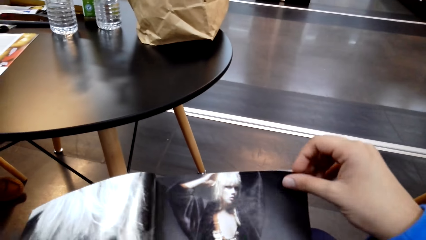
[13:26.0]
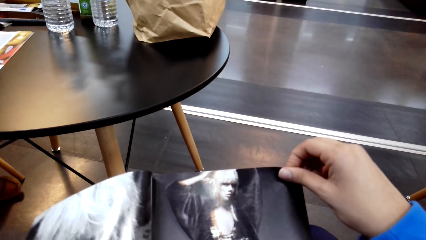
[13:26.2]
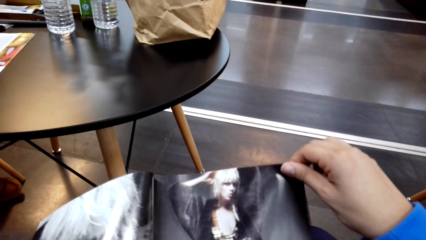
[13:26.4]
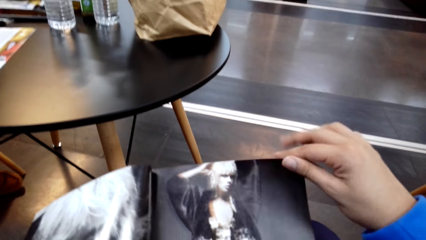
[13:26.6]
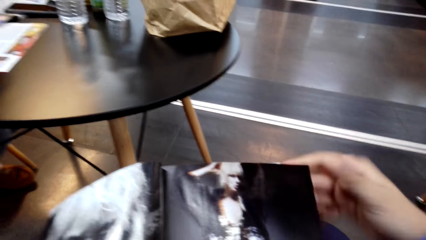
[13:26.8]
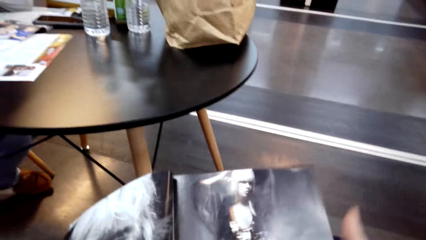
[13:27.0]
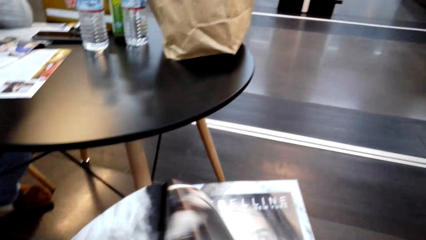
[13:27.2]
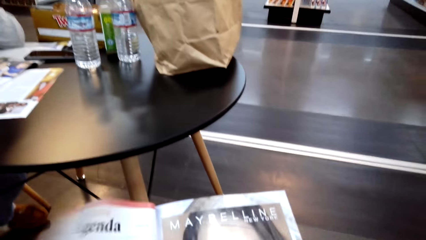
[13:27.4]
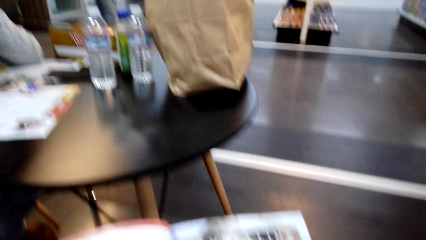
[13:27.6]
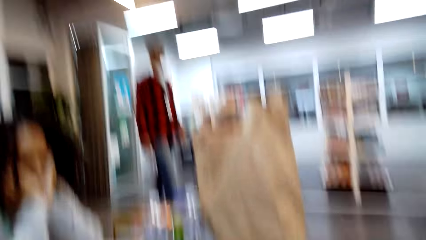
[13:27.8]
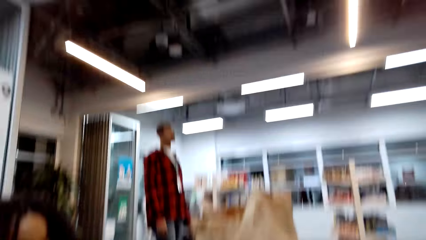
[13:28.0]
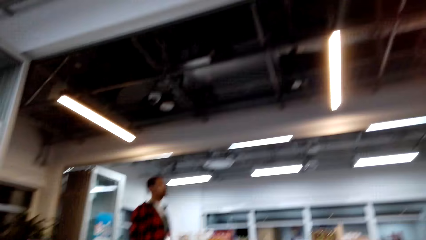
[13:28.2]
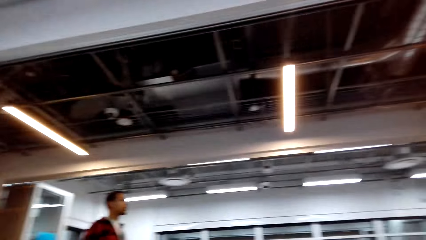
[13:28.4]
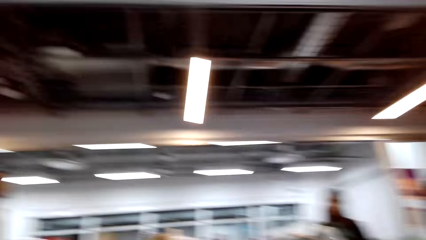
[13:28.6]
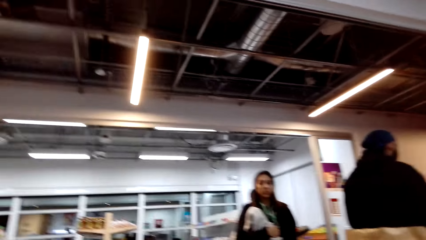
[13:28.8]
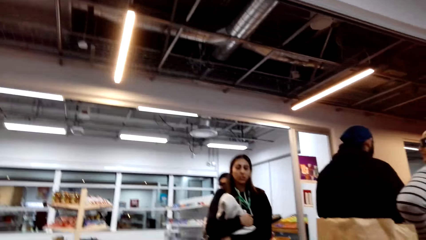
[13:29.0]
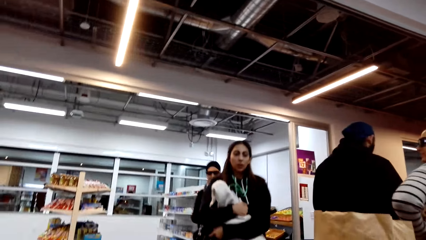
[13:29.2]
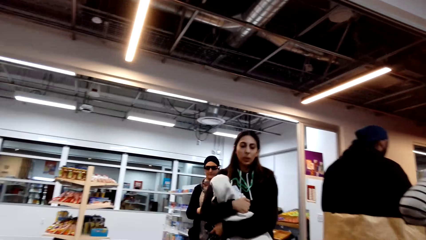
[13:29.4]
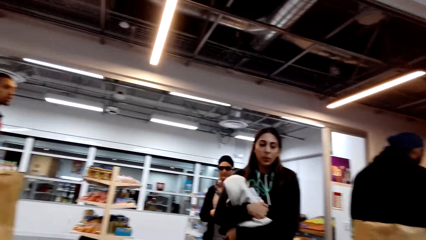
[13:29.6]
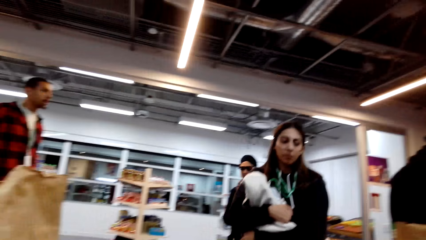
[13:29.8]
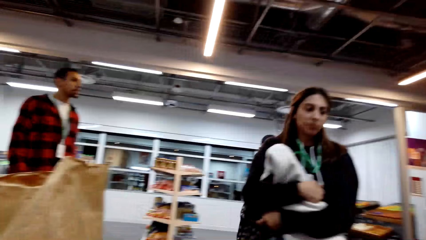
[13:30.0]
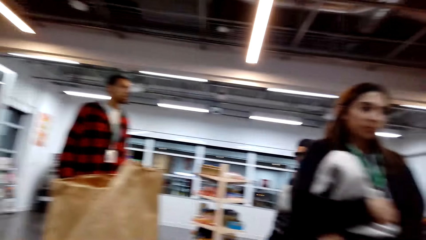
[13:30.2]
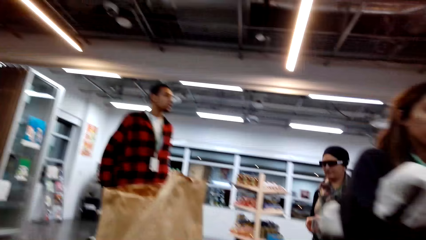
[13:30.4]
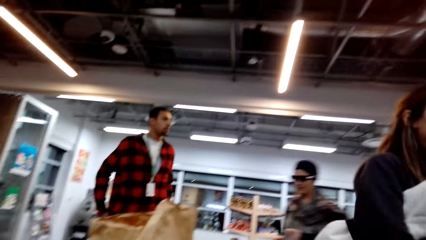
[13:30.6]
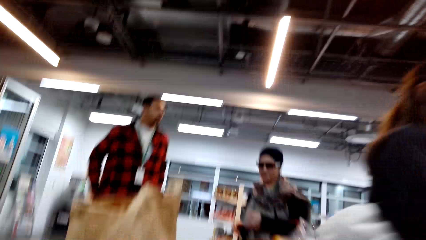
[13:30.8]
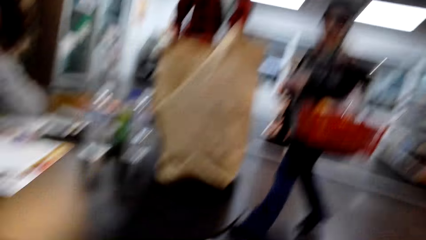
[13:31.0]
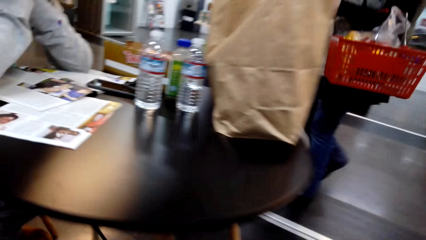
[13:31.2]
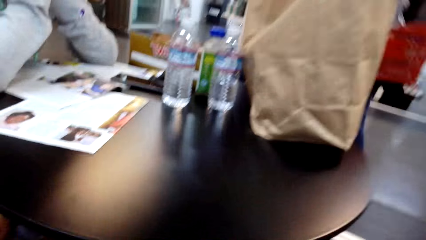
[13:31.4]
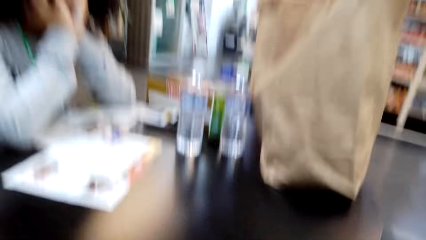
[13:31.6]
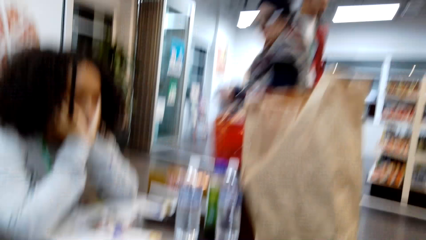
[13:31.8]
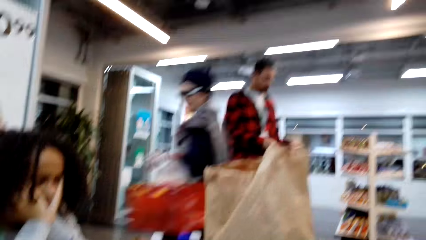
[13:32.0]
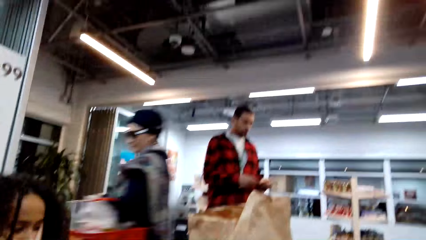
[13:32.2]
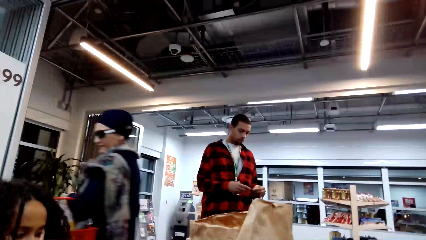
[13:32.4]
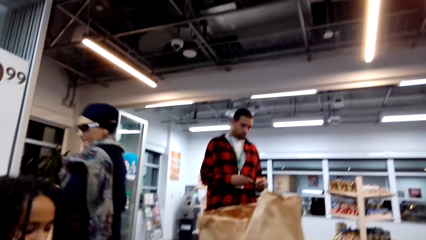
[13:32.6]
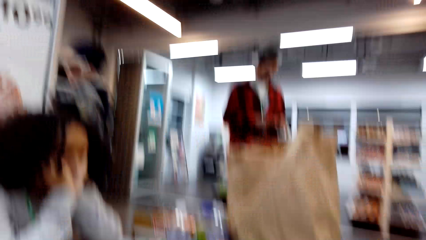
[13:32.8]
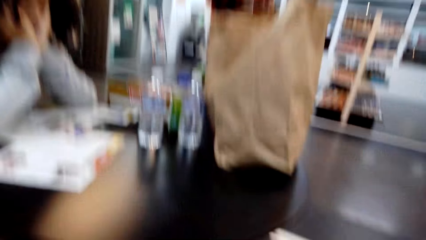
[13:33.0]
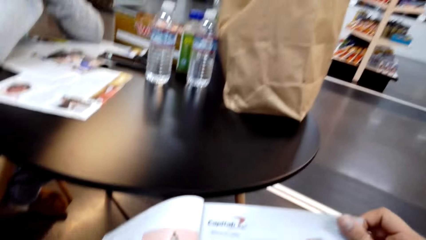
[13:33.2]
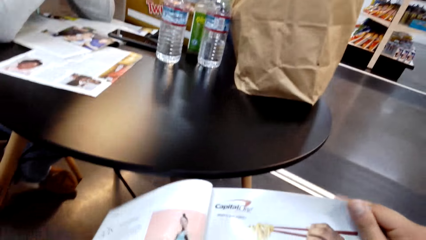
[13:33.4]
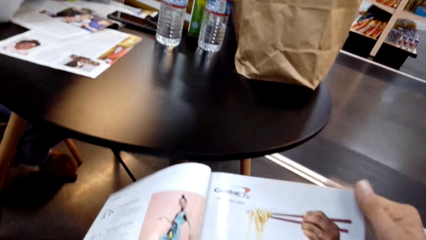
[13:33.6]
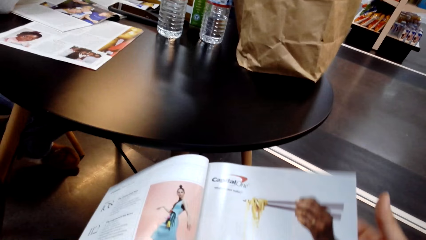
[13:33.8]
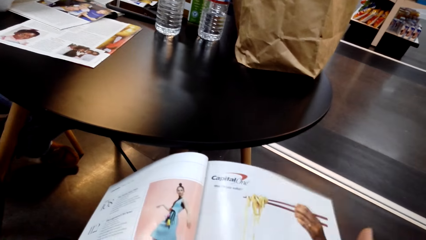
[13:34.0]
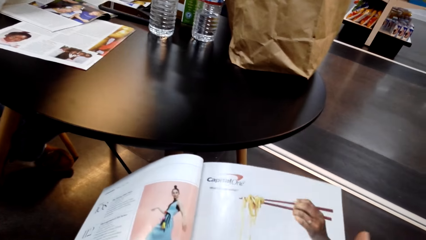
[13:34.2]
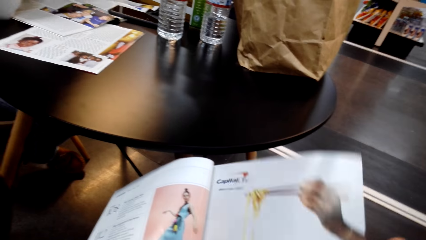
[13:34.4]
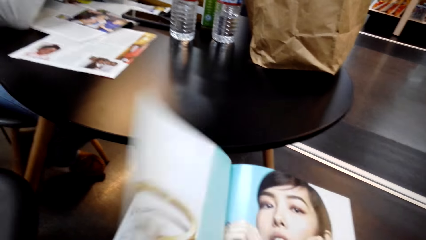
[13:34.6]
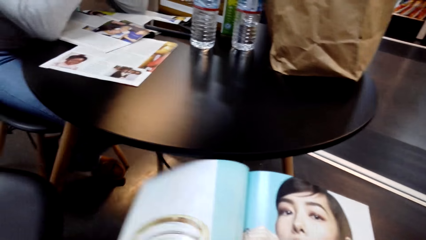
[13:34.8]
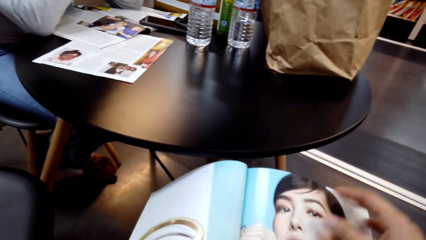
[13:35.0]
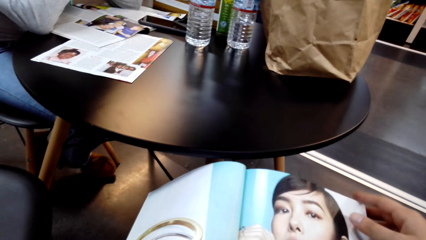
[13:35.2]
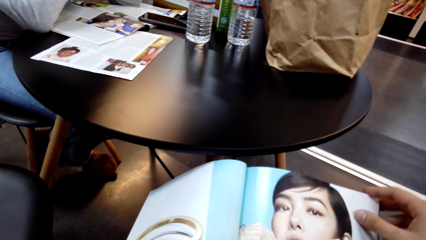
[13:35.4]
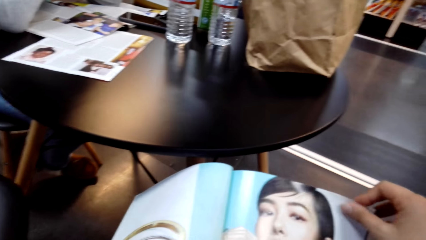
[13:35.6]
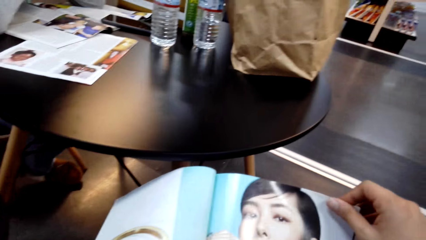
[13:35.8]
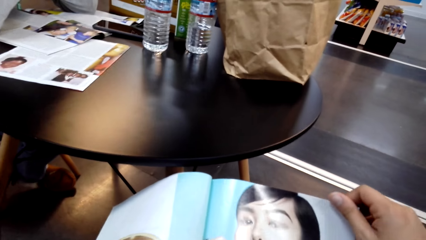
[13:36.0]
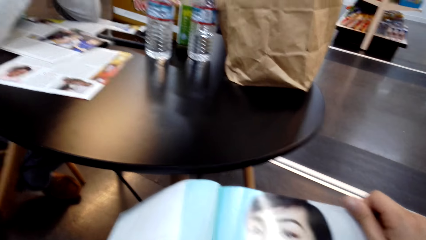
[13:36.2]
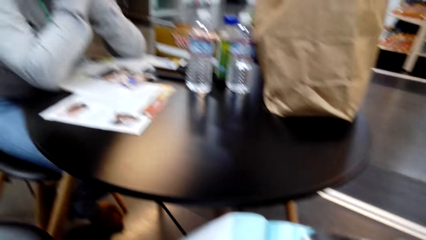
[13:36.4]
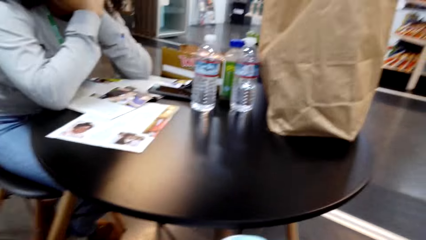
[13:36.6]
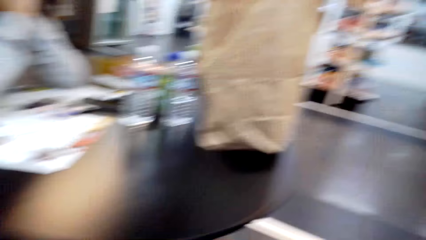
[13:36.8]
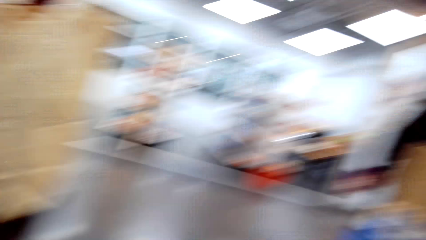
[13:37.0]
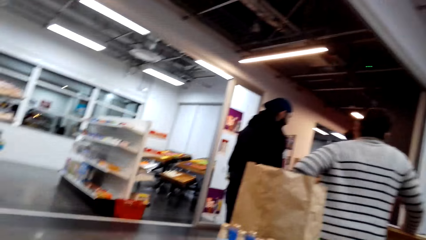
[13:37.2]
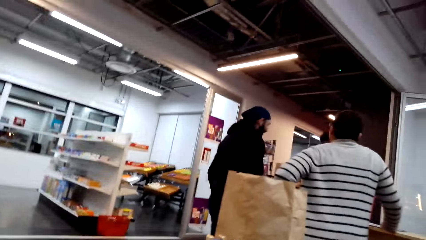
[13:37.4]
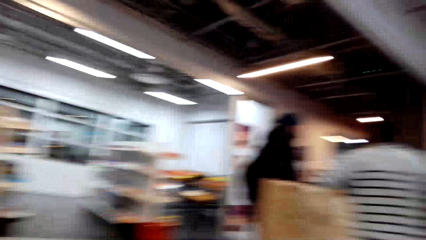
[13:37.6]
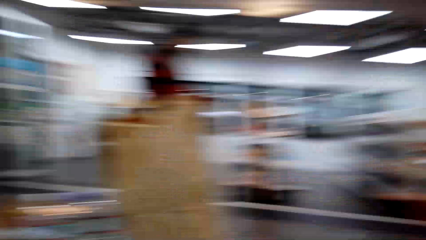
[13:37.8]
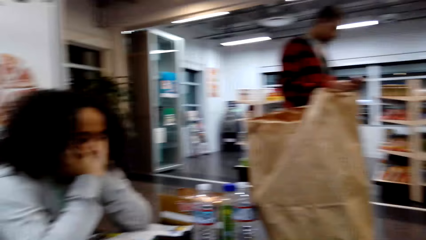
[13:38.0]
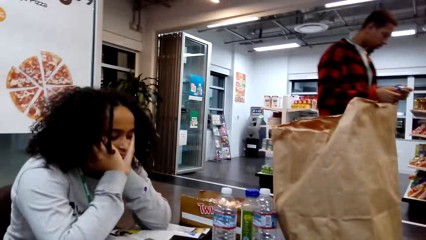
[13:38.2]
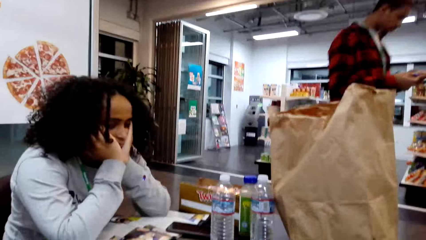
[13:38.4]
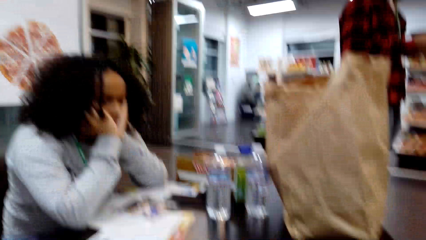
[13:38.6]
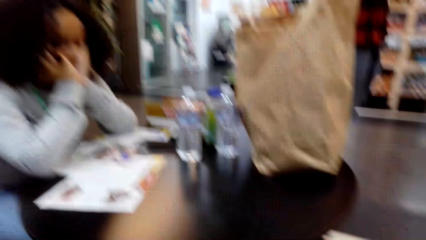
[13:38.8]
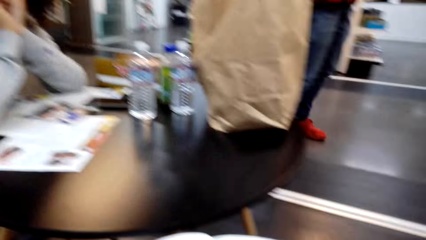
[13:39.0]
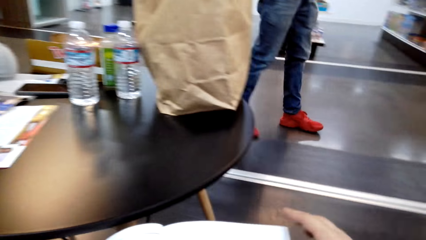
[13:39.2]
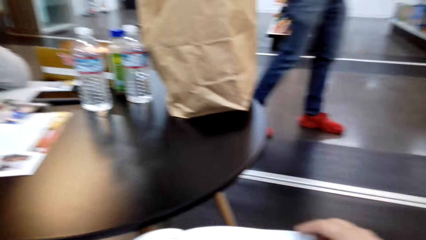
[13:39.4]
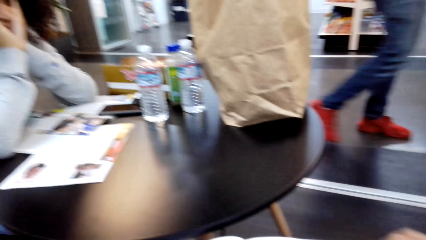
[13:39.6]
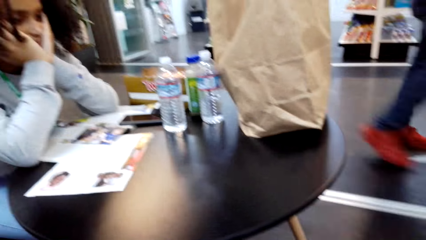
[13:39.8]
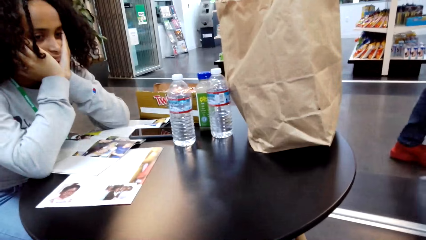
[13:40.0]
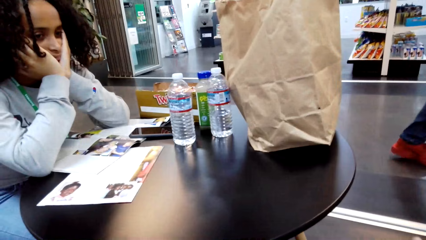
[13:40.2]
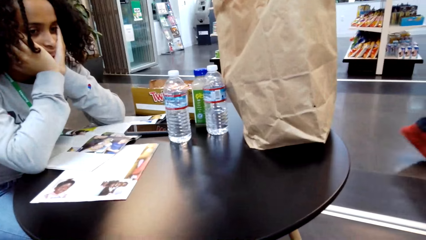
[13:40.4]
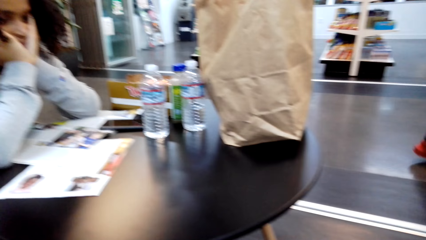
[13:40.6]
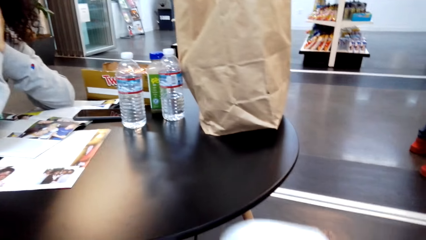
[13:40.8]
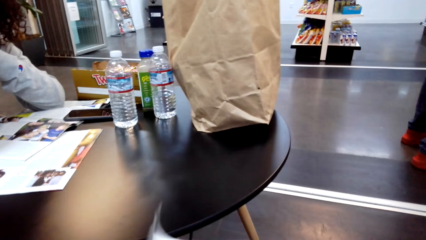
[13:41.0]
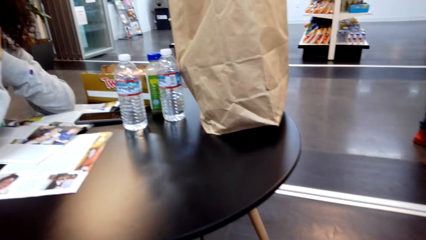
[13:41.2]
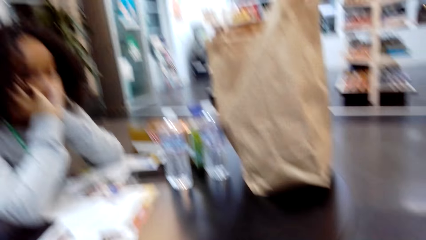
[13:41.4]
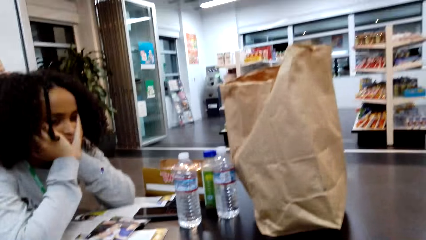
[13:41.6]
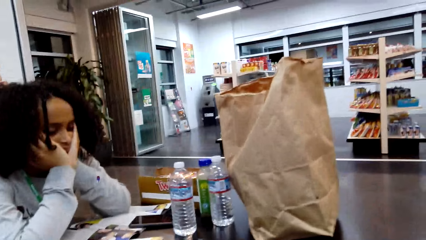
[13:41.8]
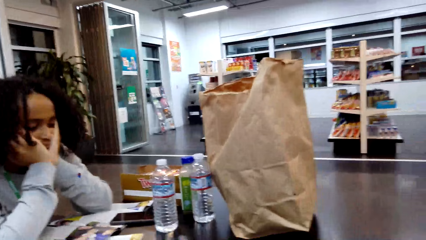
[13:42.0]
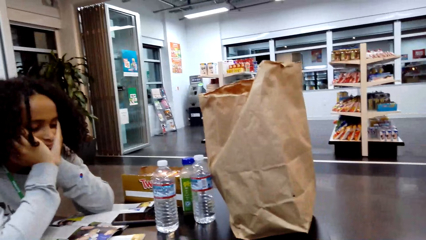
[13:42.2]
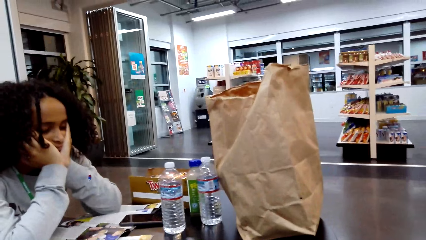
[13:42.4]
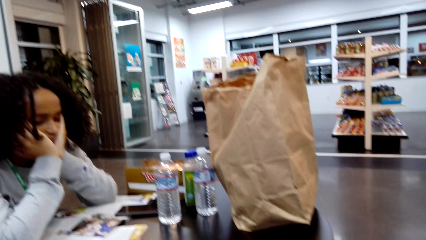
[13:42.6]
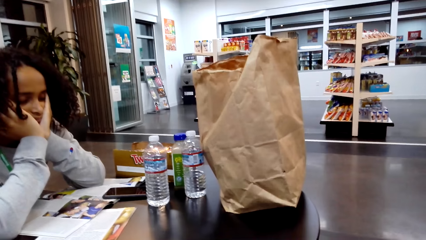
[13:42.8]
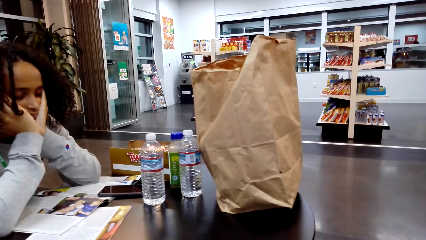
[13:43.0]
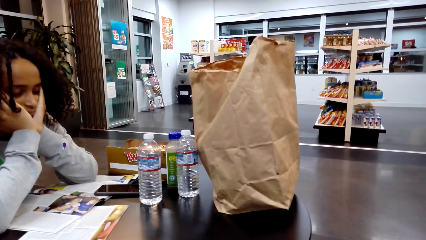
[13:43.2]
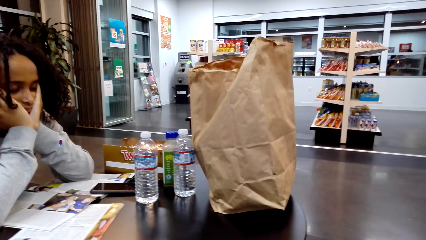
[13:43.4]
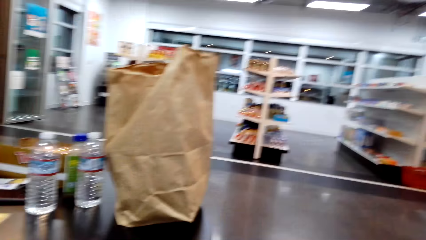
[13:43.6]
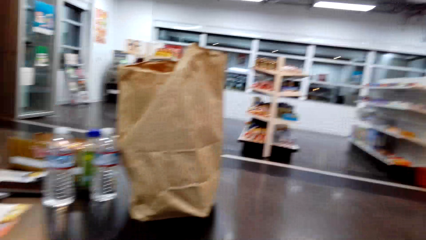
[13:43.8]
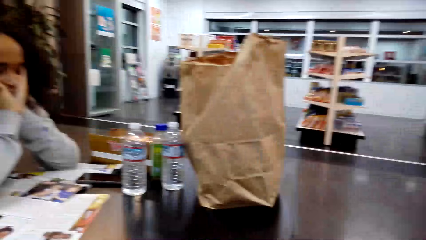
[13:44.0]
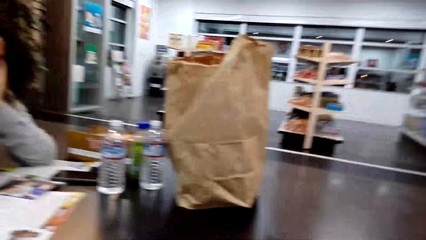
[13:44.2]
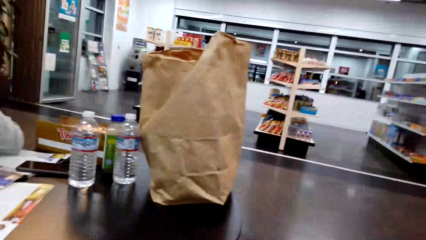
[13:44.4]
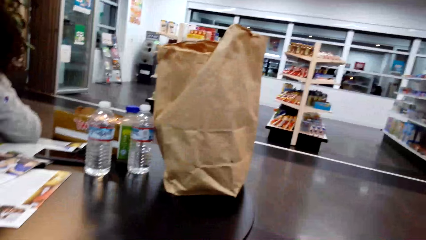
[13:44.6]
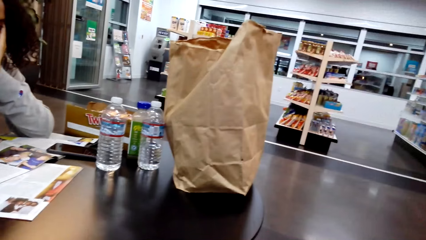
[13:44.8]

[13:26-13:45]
The camera wearer looks at the page. They turn the page and look around the store. They turn the page and look at the page. They look around the store. A lady reads a book. The camera wearer peruses a book.
